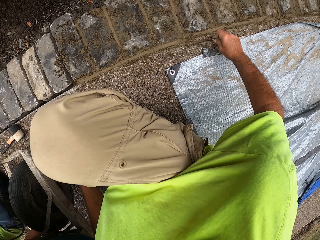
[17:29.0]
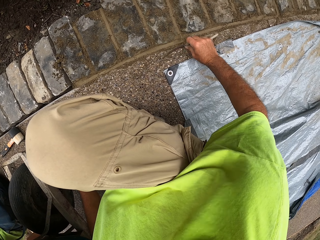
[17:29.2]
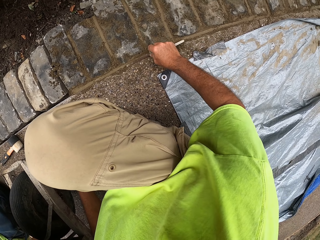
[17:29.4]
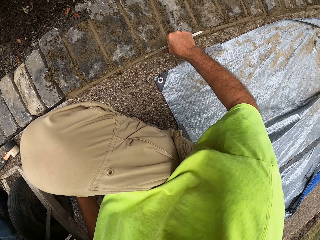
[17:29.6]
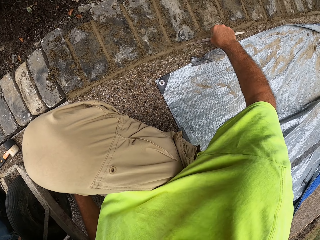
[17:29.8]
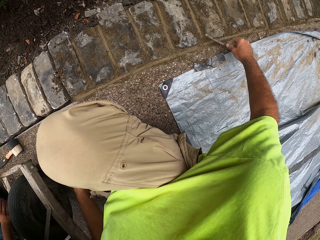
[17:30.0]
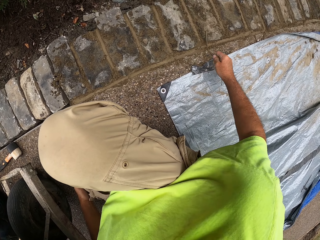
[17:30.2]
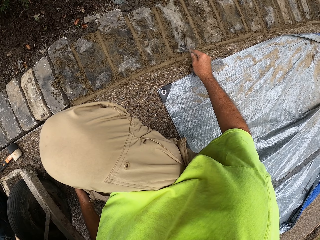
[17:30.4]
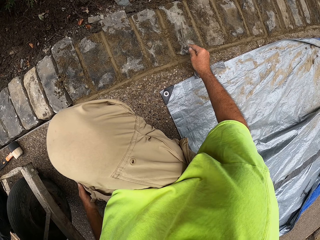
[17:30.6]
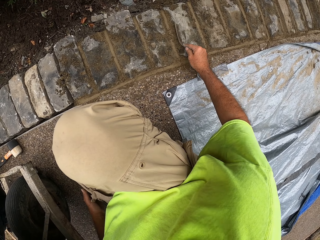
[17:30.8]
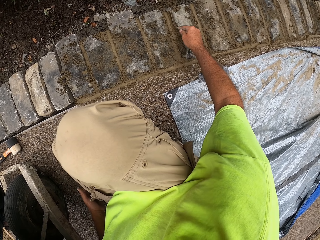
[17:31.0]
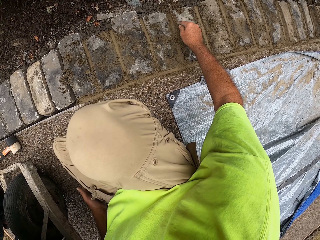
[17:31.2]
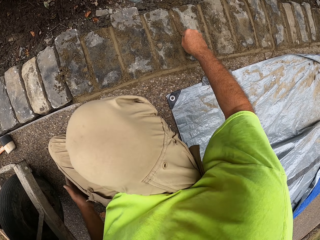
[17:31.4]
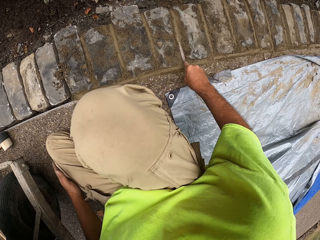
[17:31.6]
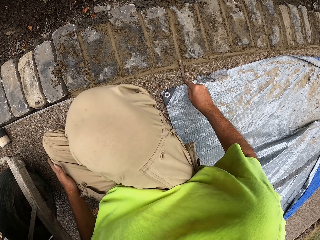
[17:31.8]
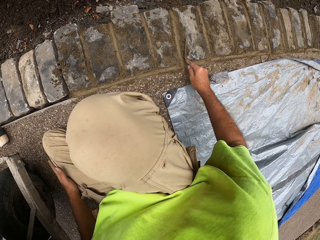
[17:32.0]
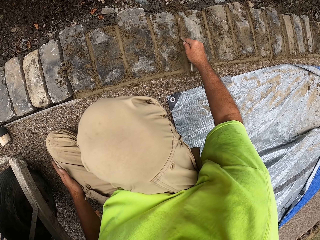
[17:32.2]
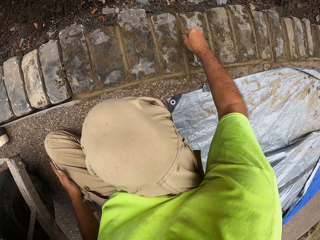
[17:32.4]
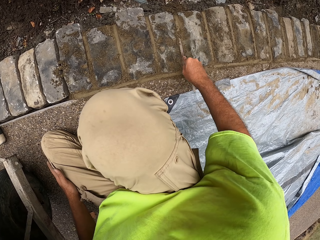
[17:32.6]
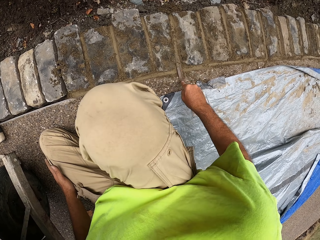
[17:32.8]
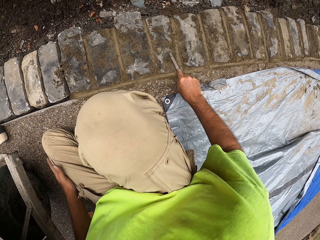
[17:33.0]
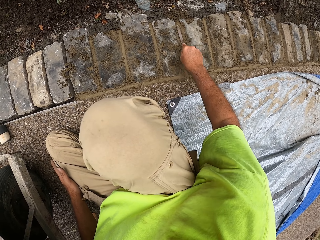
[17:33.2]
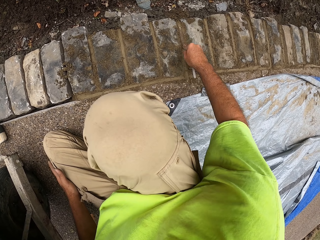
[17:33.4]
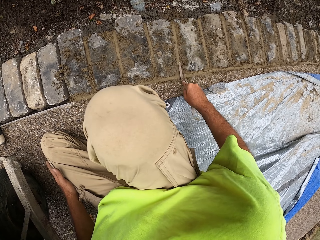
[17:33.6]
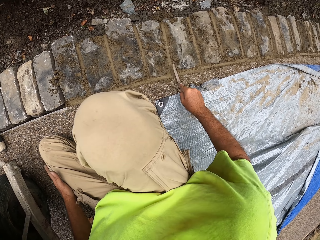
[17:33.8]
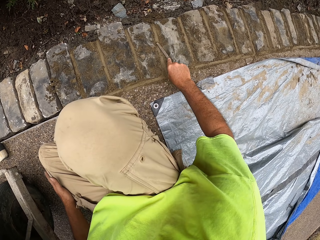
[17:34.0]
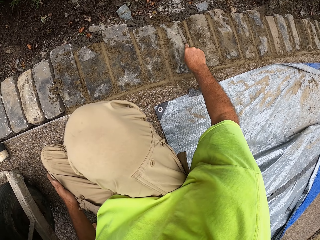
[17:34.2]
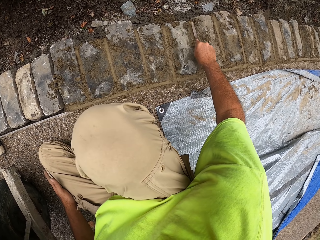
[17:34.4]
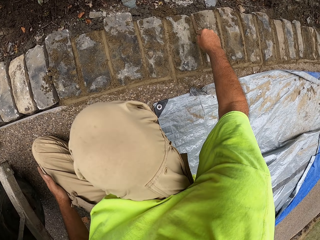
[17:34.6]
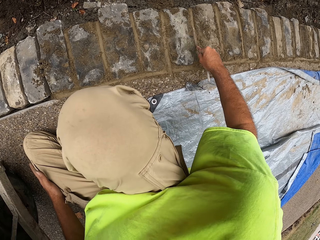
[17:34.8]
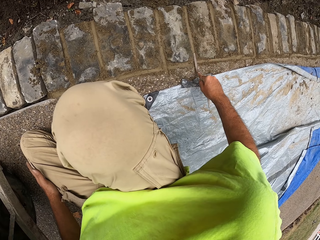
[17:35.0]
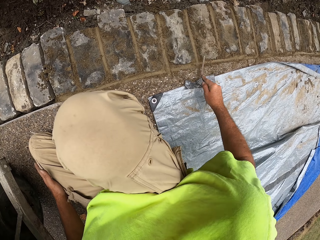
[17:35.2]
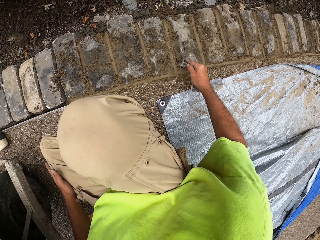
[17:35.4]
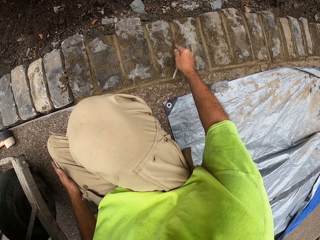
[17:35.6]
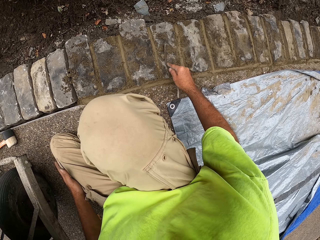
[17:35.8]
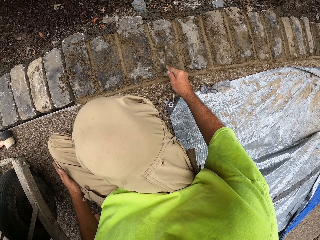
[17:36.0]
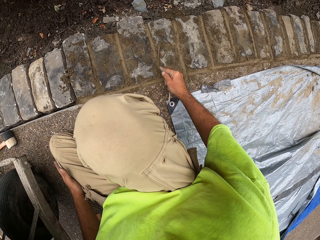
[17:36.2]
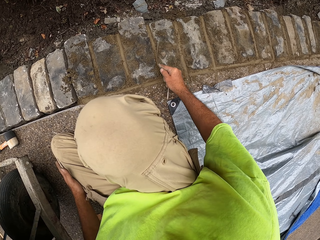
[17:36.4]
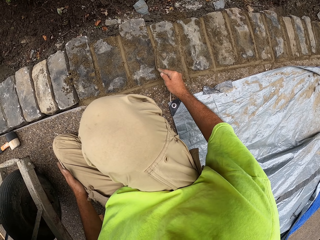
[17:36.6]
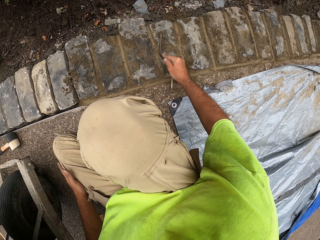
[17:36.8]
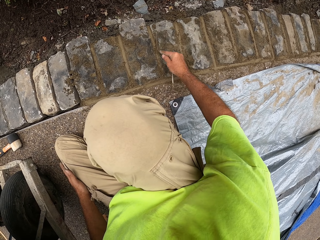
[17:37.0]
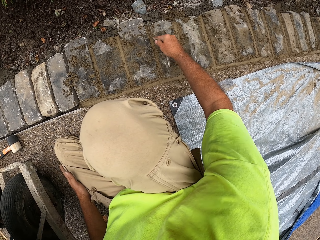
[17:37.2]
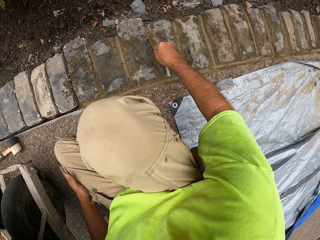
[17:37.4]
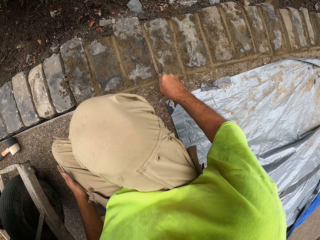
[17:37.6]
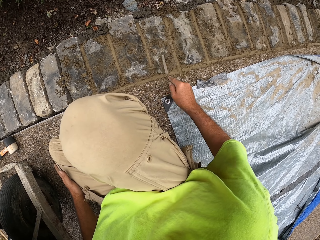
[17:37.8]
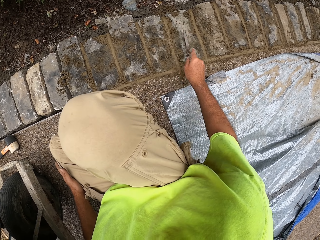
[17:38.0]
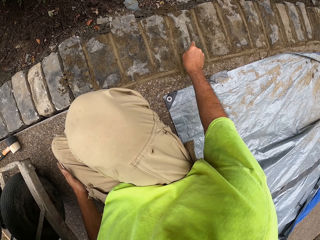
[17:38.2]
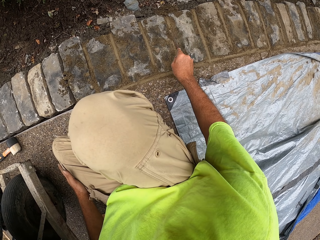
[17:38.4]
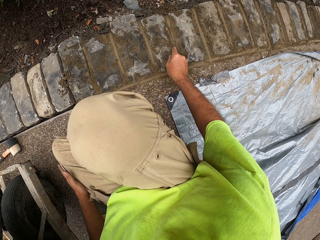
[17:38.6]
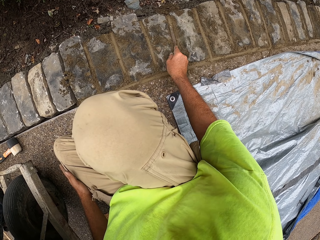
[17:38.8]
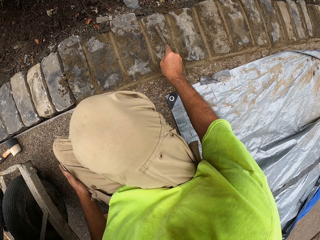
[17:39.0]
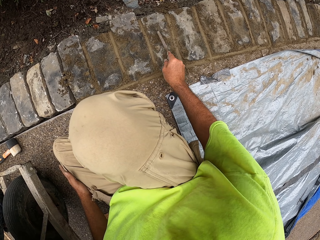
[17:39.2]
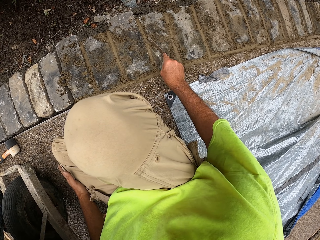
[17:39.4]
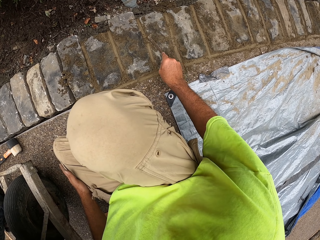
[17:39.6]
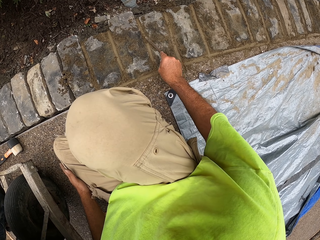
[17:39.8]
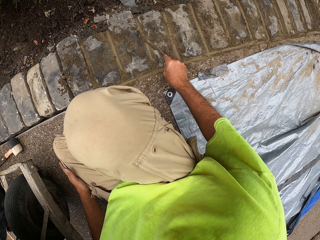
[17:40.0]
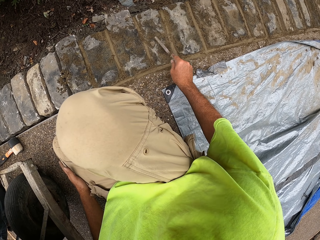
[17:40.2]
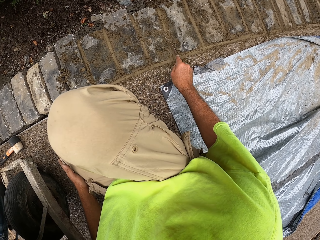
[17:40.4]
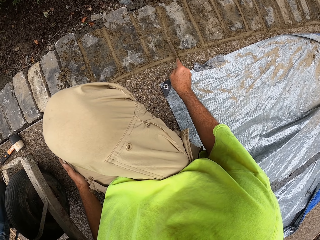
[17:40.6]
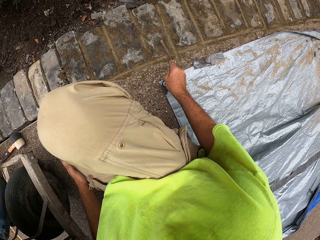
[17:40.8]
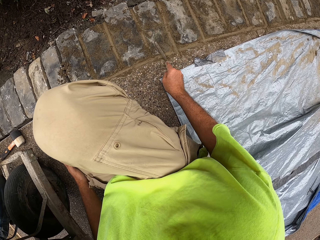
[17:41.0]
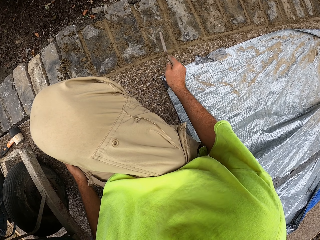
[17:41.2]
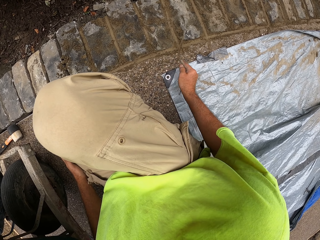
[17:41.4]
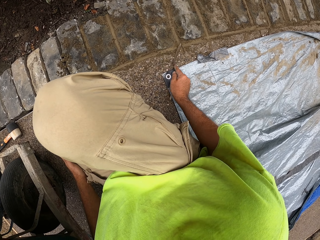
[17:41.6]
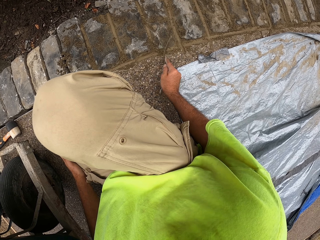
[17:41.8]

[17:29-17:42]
The camera wearer presses the concrete with a trowel. They press the concrete with the trowel again. They push the concrete together.

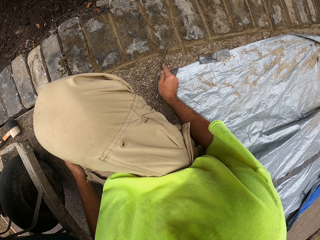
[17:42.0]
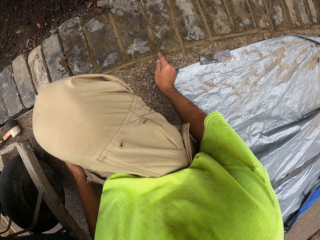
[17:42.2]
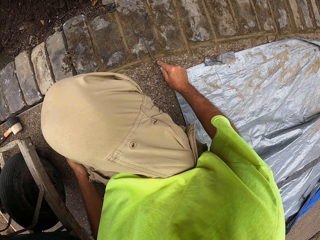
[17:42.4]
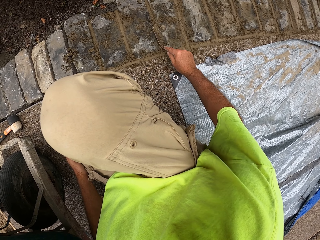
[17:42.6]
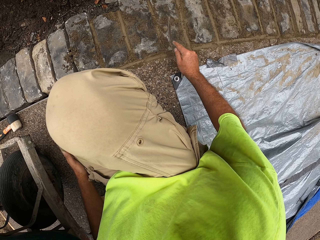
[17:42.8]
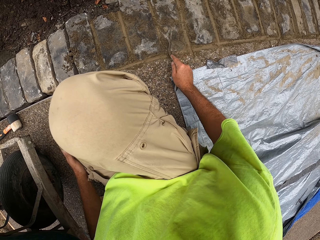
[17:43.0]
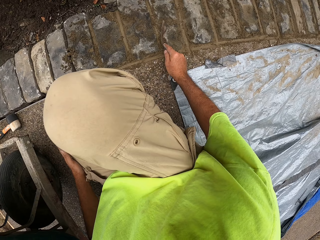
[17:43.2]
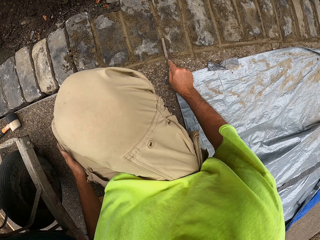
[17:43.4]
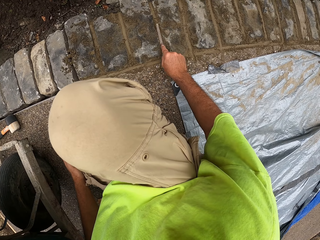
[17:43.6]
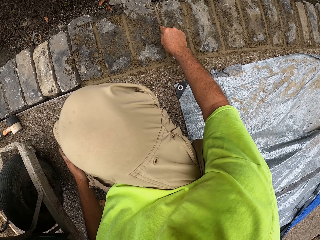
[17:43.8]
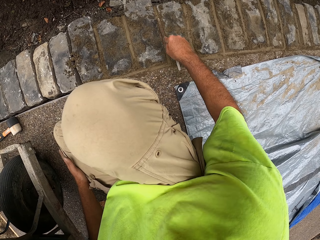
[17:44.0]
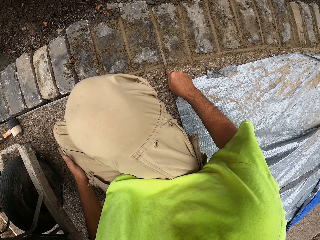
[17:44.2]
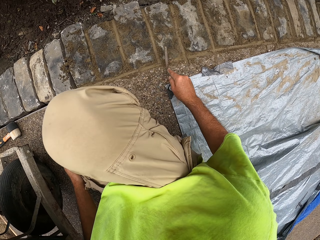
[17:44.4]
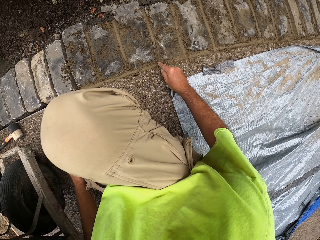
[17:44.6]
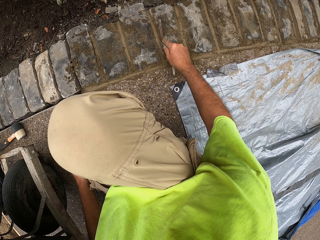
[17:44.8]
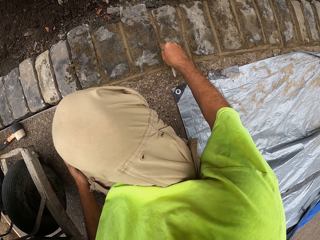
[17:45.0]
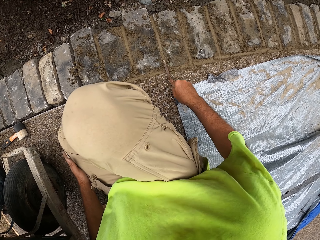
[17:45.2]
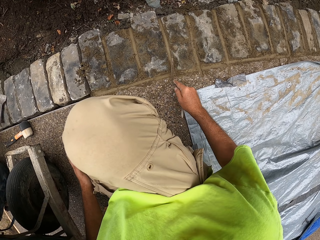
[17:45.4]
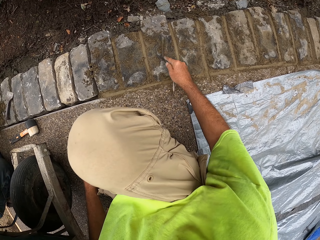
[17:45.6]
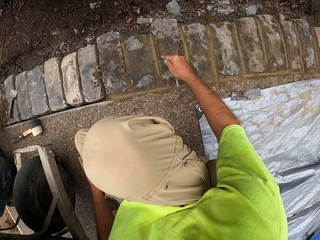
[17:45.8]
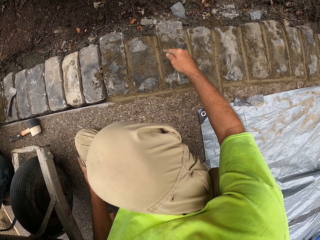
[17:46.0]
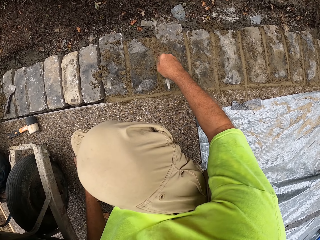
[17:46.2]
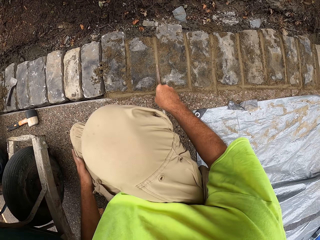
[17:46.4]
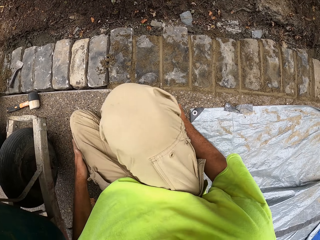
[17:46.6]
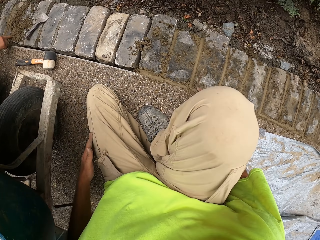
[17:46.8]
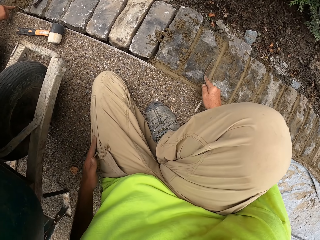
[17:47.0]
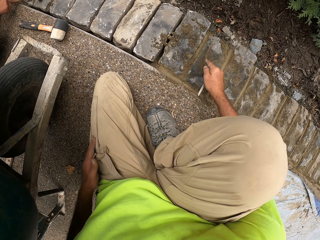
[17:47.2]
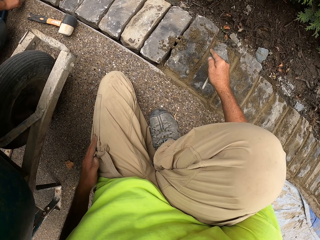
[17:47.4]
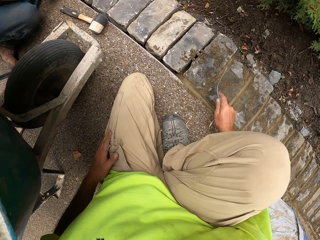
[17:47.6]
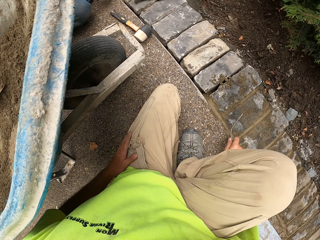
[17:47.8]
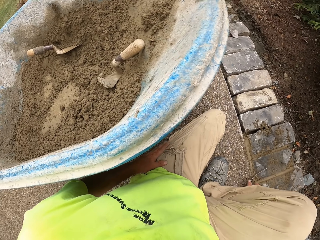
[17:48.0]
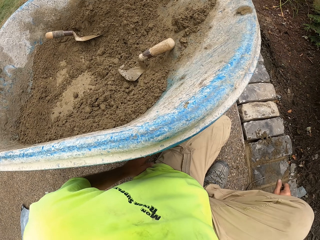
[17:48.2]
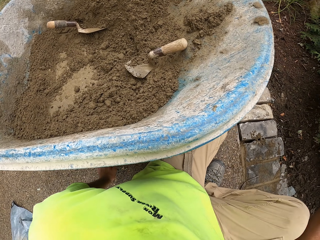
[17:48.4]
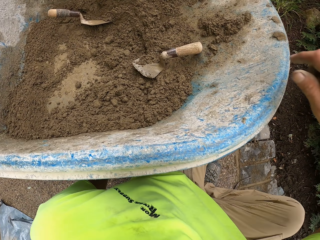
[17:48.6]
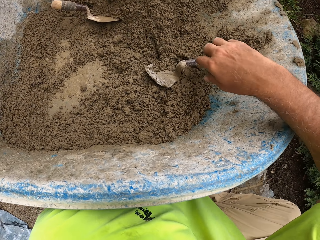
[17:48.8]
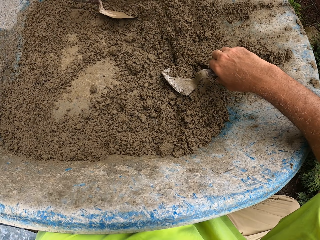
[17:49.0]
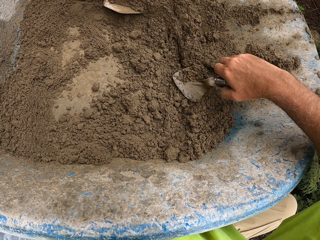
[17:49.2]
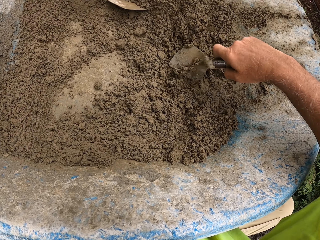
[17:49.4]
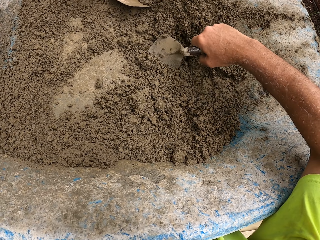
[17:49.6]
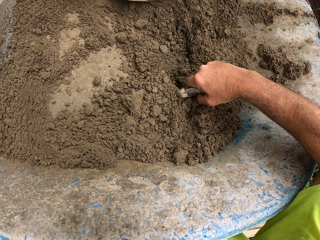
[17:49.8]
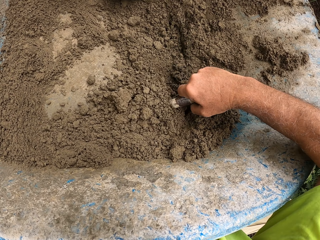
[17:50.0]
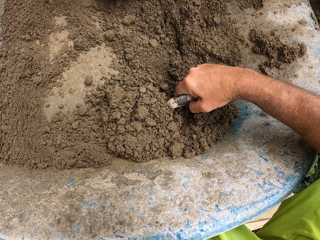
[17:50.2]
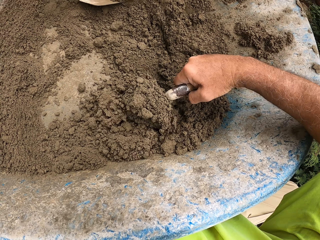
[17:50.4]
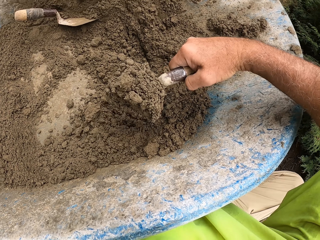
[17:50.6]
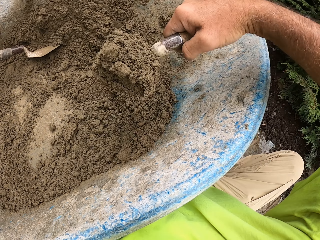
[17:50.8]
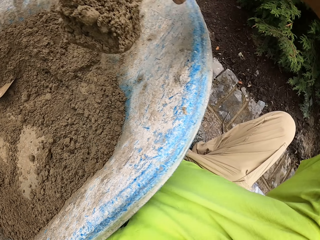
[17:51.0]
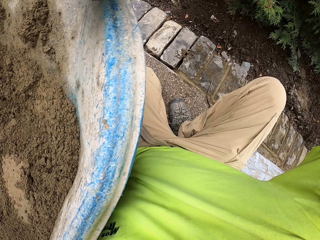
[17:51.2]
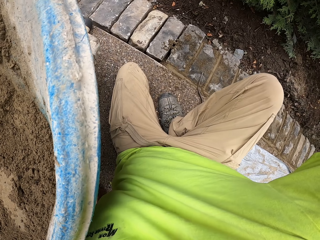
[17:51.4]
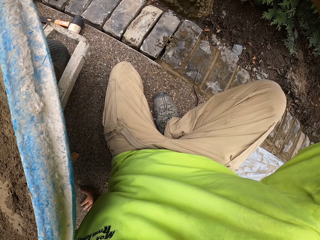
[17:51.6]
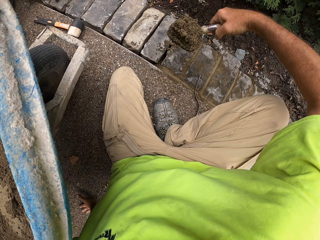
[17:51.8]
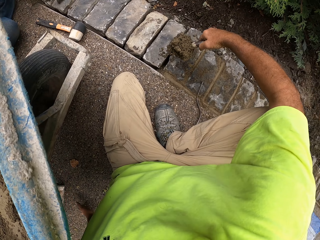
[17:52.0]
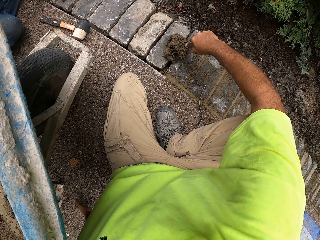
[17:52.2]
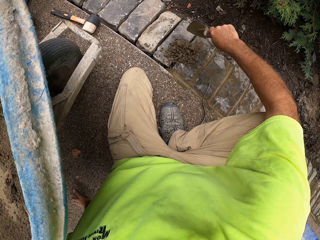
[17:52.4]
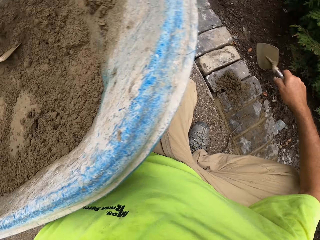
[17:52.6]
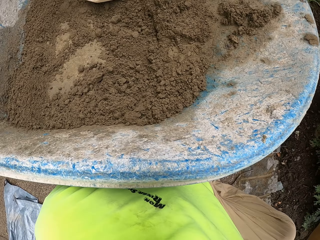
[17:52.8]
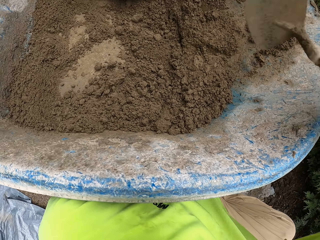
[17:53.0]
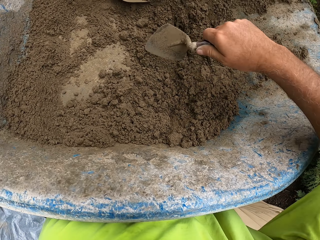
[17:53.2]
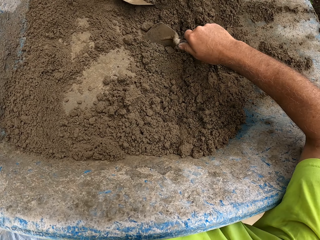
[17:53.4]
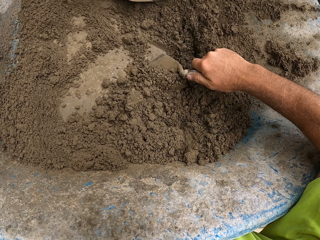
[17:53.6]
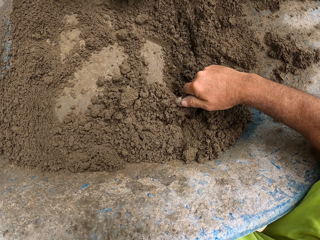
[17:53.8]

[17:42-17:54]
The camera wearer presses the concrete with a trowel. They pick up a masonry trowel. They draw the cement paste or concrete with the brick trowel. They pour the concrete on the brick. They scoop the concrete.
